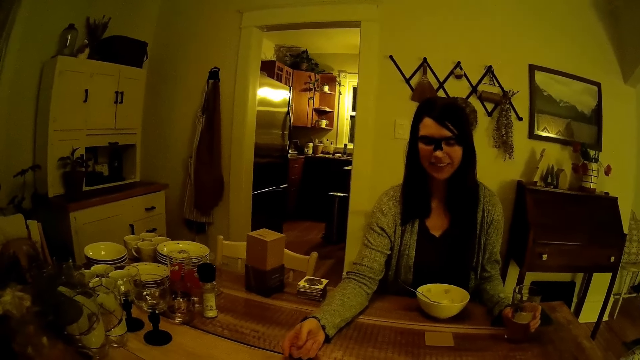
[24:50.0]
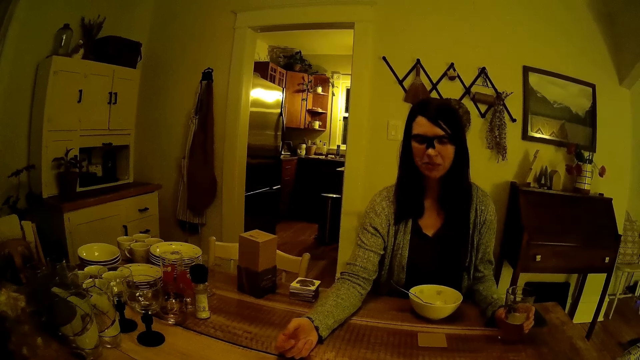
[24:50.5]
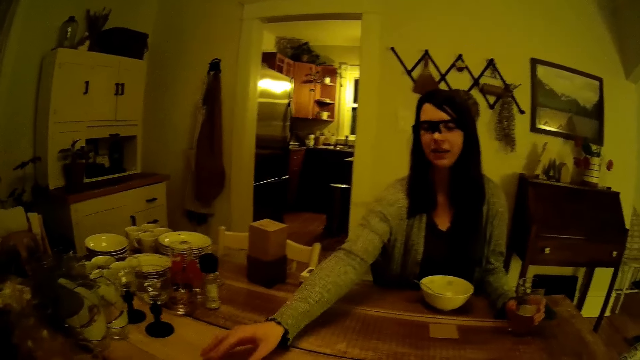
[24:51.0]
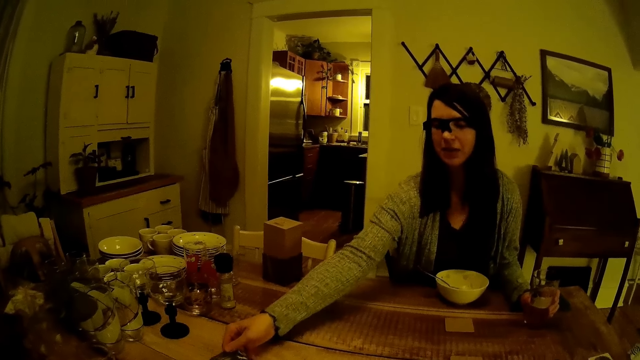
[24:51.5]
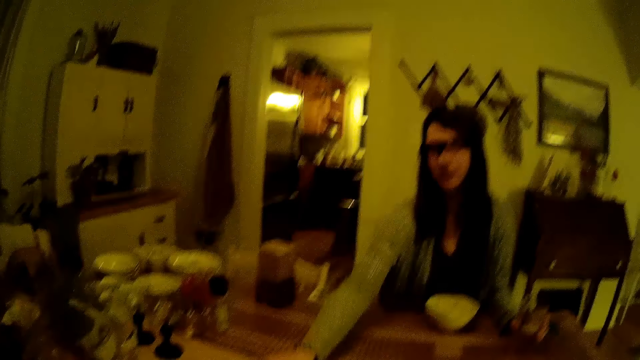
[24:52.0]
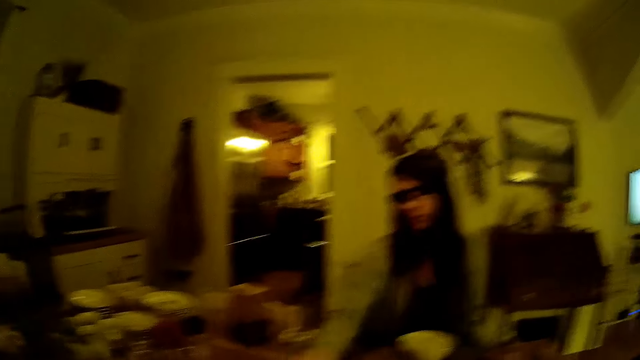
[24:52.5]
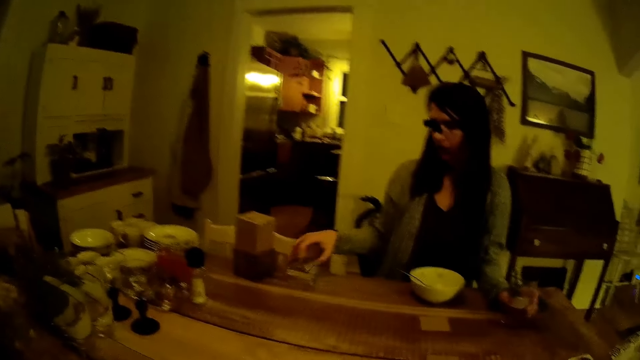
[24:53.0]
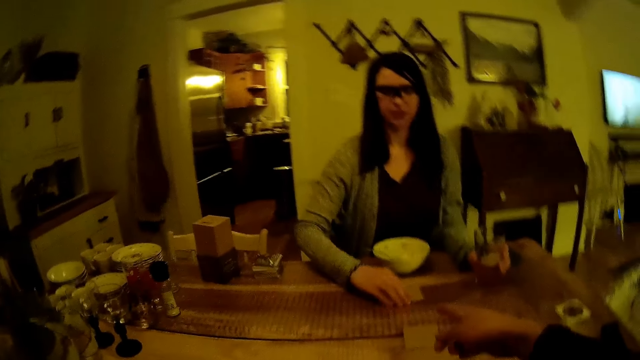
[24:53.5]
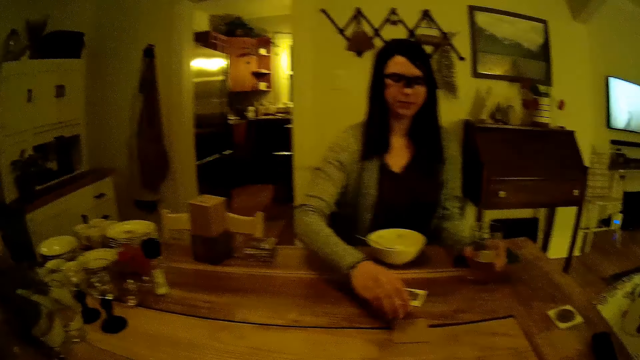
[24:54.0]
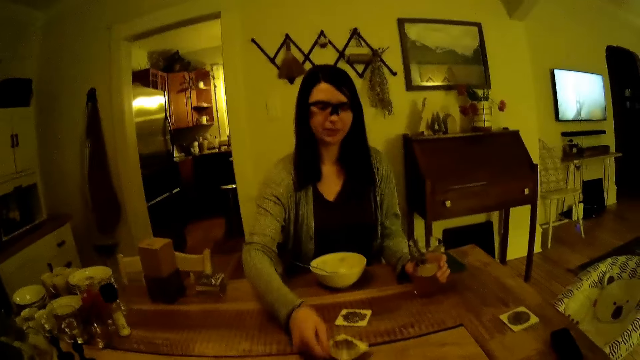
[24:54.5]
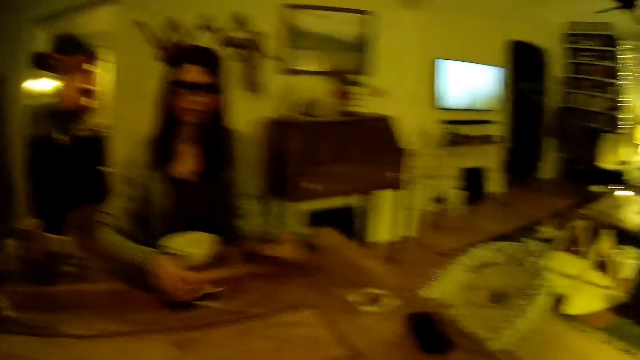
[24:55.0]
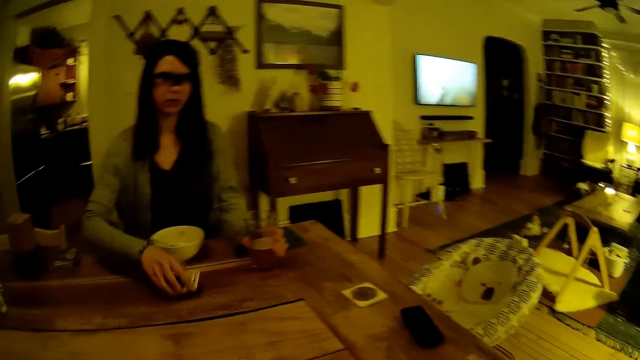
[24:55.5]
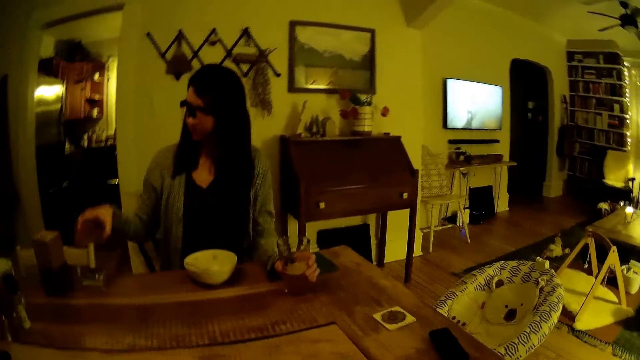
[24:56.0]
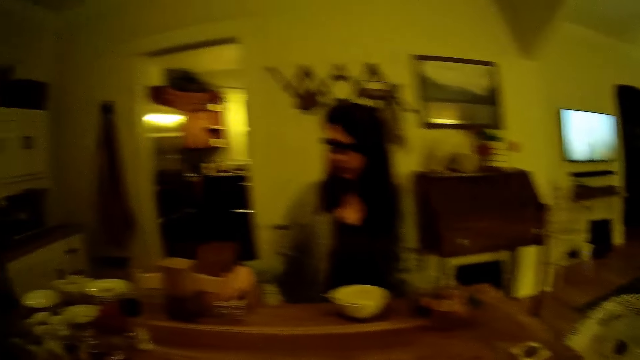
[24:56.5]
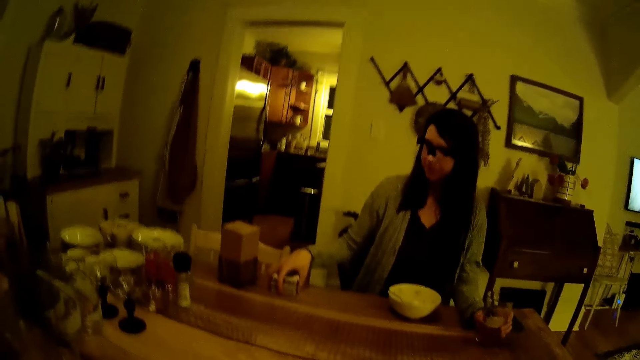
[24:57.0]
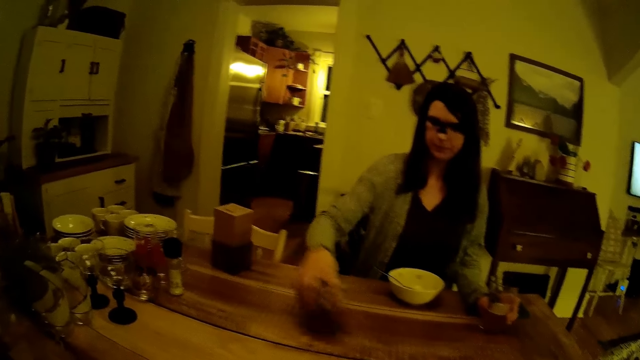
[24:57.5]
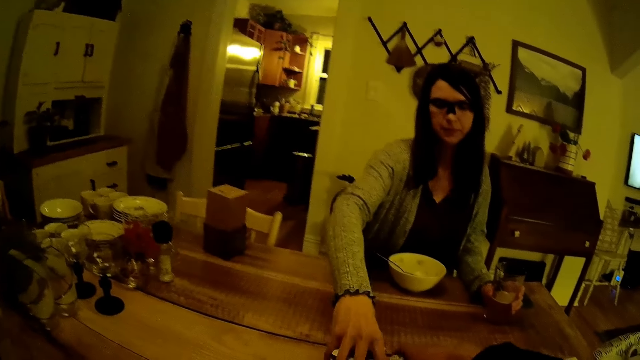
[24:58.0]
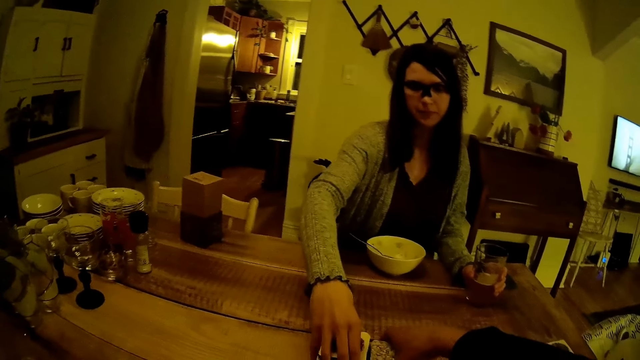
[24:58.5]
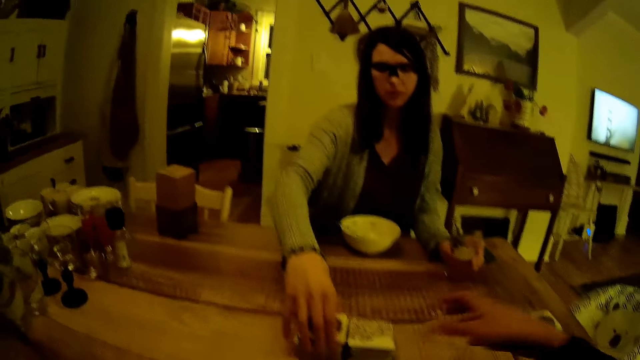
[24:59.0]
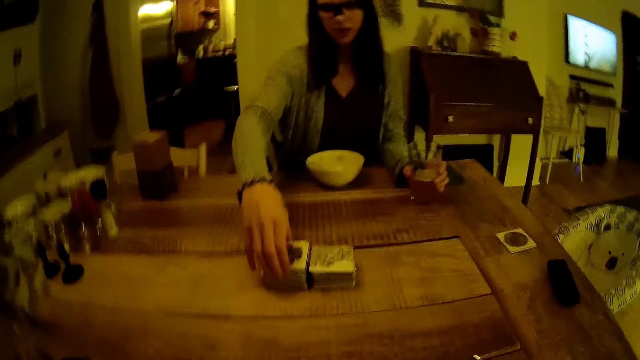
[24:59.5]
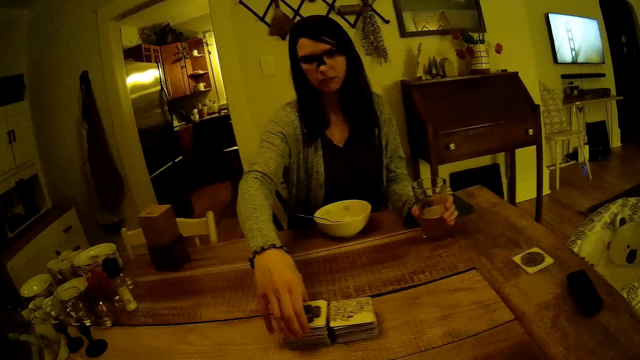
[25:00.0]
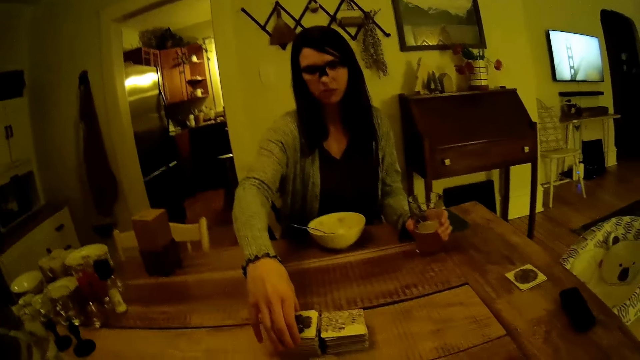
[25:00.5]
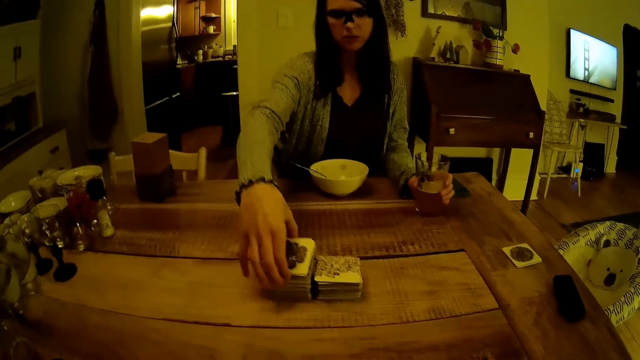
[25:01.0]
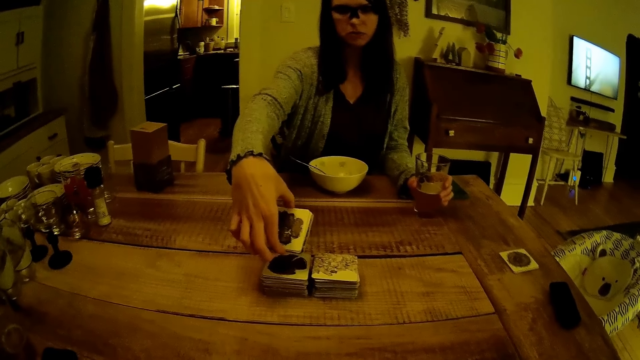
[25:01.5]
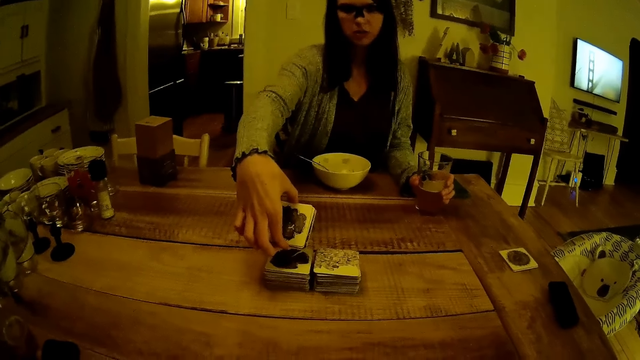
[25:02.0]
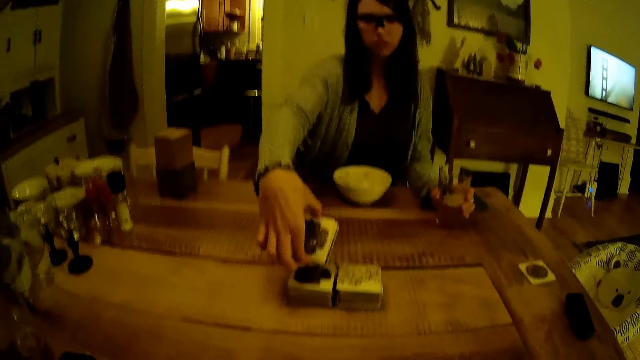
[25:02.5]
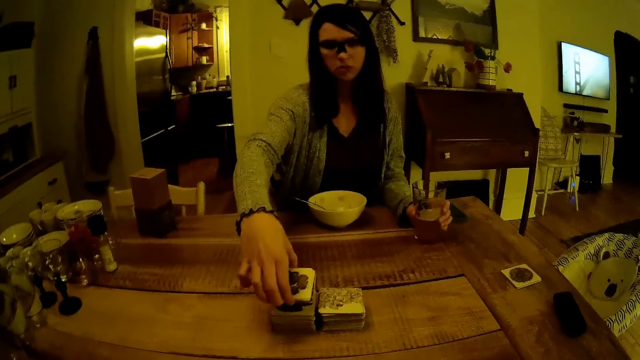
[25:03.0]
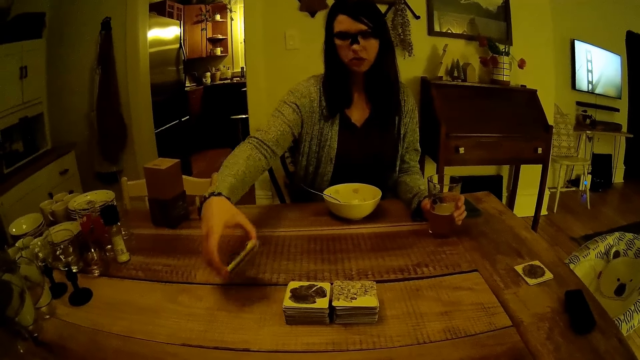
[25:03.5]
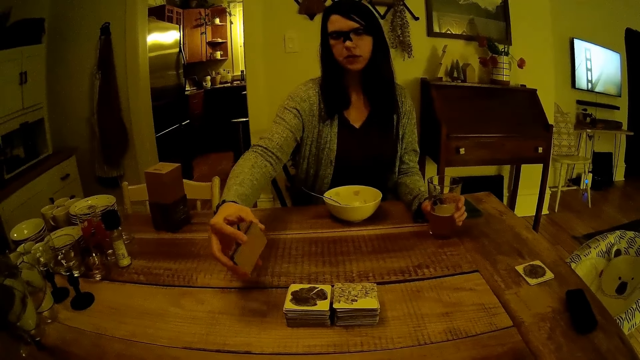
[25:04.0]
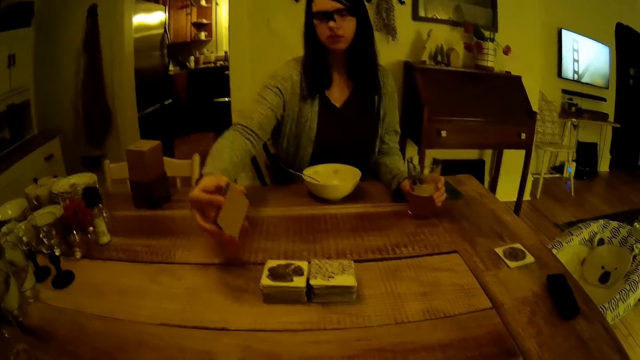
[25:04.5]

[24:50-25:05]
A woman places the game card on a stack of game cards. The woman turns over the game card on the table with her right hand. The camera wearer points his right index finger at the game card in the woman's right hand. The woman turns over the game card on the table with her right hand. The woman places two game cards on the stack of game cards and carries the stack of game cards to the middle of the table with her right hand. The woman arranges the cards. The camera wearer drops the stack of game cards to the middle of the table with his right hand. The woman picks up some game cards with her right hand from the stack of game cards at the middle of the table.

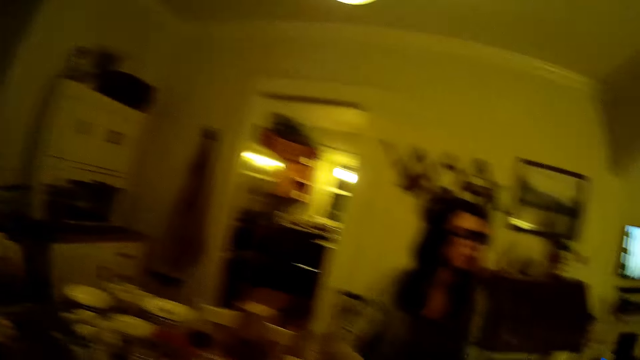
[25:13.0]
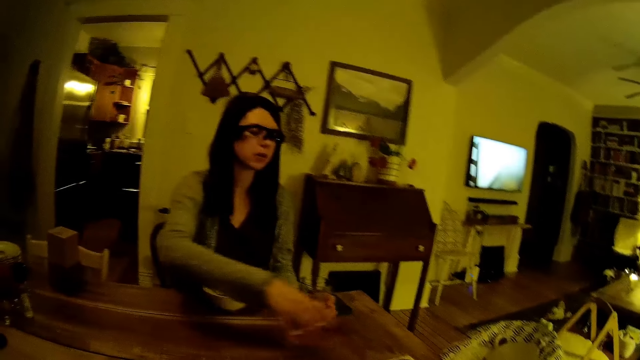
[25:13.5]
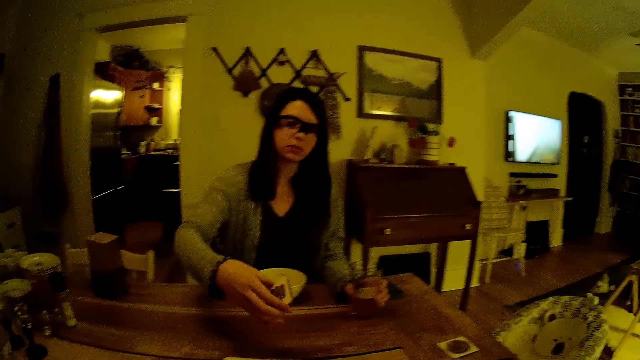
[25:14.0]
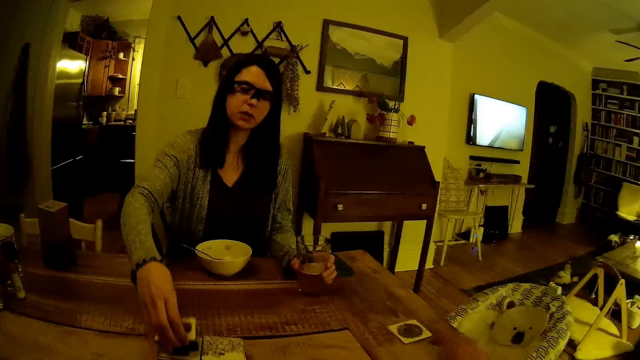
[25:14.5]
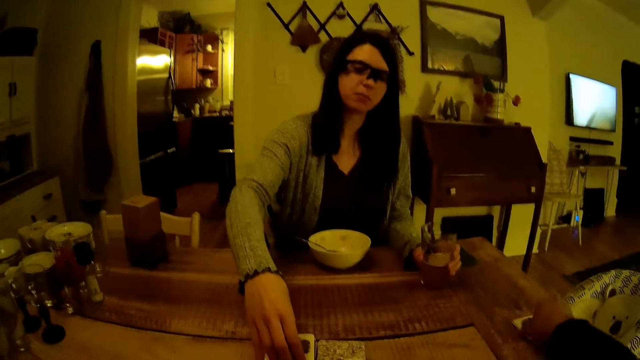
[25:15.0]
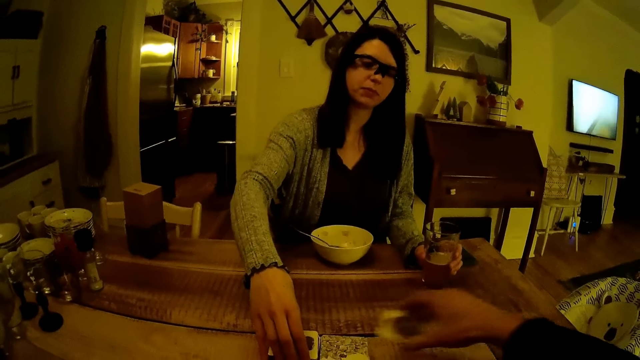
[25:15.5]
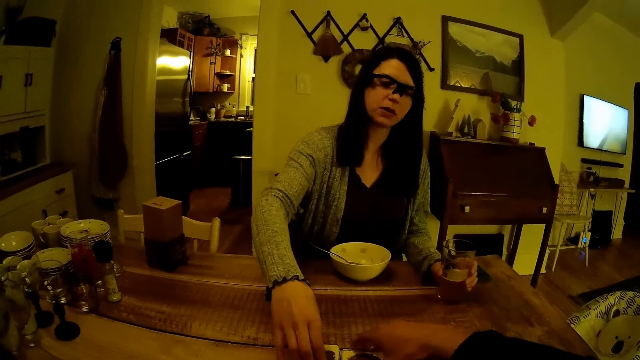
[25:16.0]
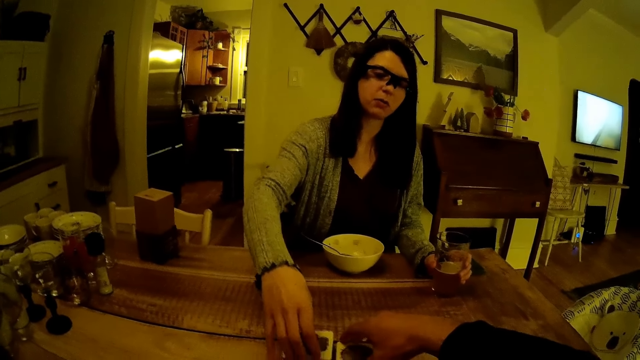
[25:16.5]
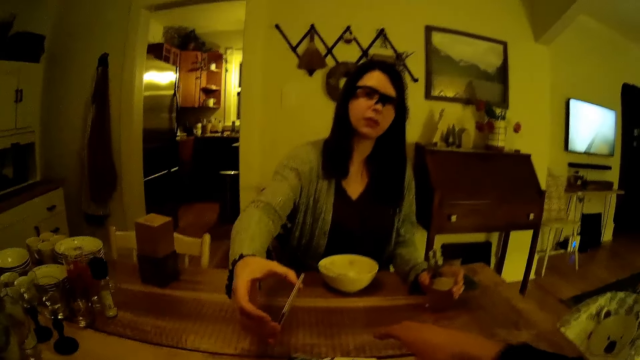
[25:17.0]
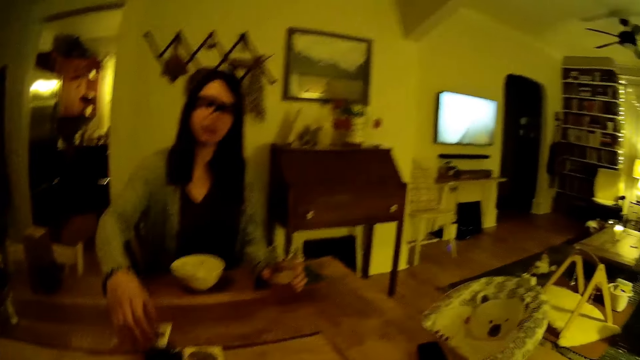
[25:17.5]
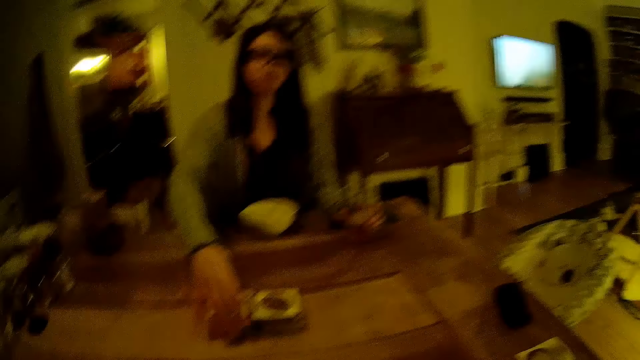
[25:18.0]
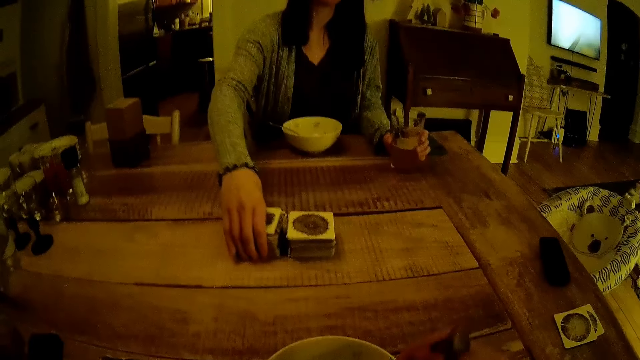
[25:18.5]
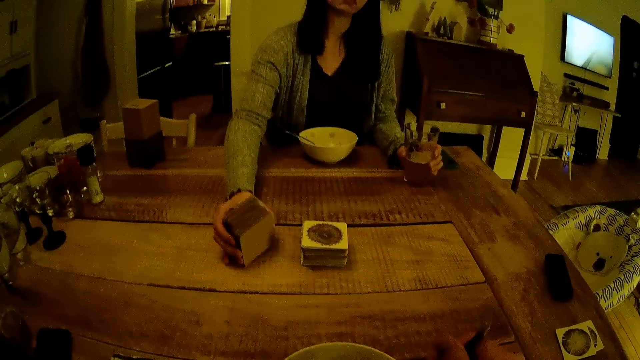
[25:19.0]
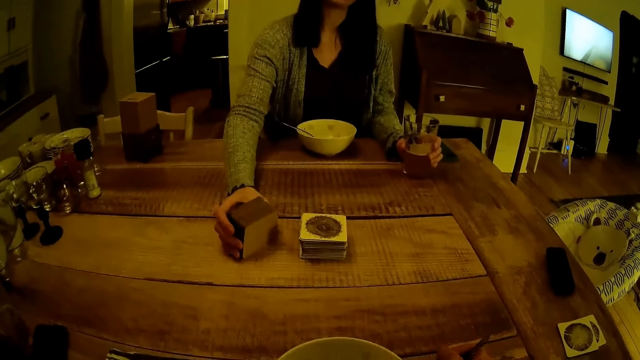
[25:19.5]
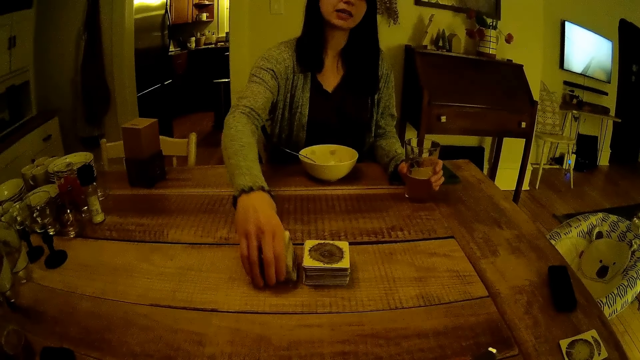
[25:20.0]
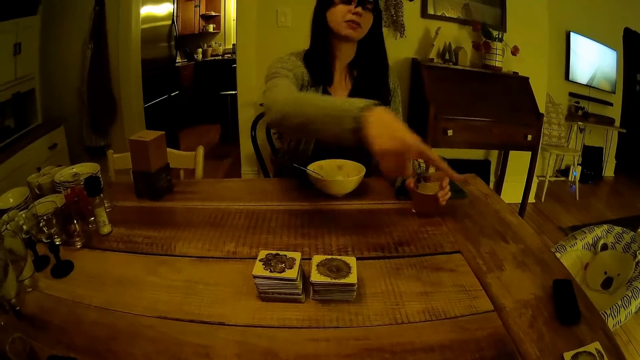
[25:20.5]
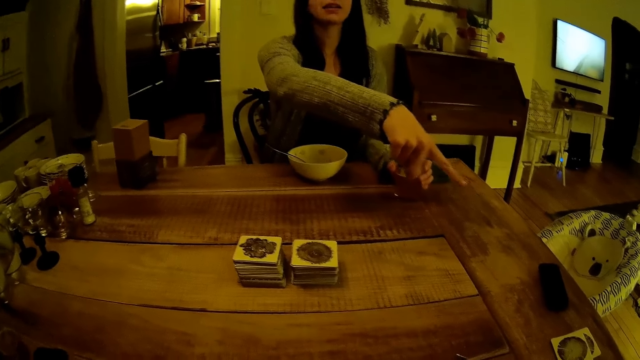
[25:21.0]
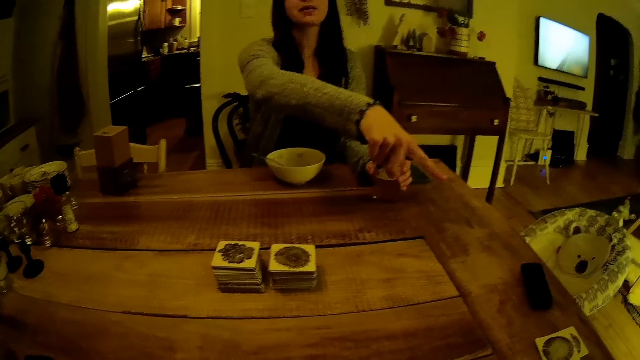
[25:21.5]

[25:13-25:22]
The camera wearer picks up a card. They hold the spoon. The woman arranges the stack of game cards with her right hand on the table. The woman points at a game card with her right index finger.
